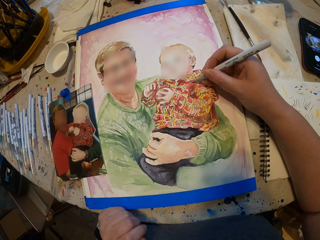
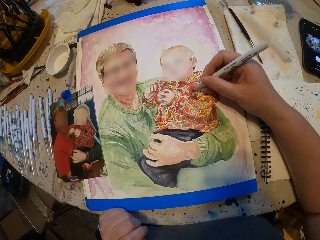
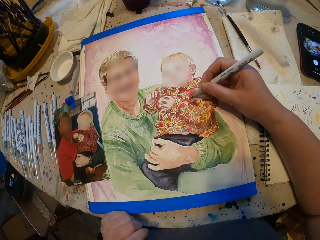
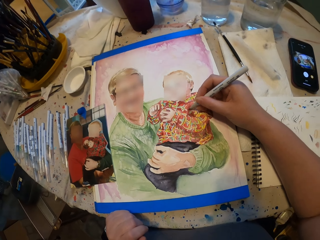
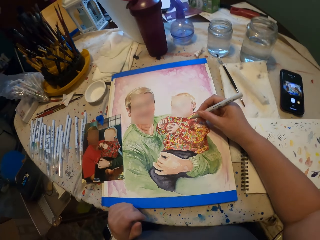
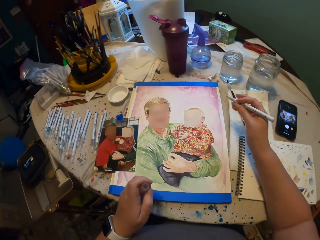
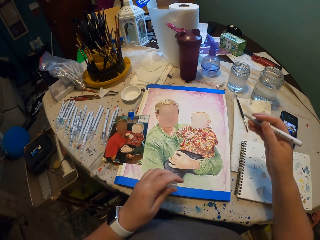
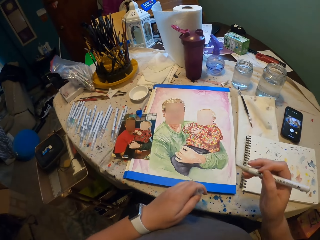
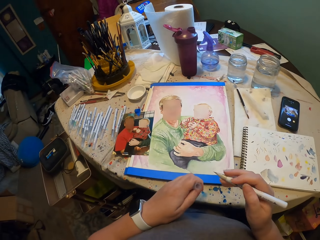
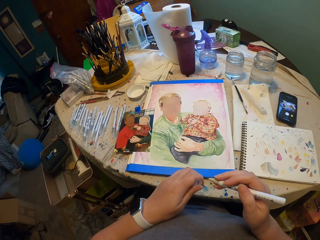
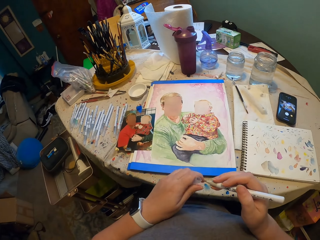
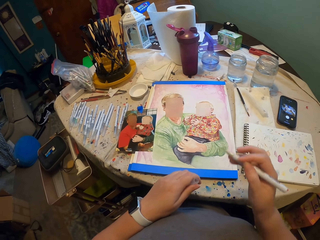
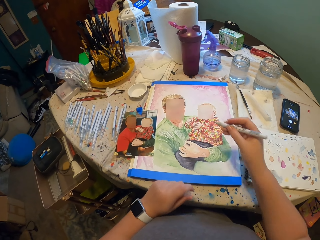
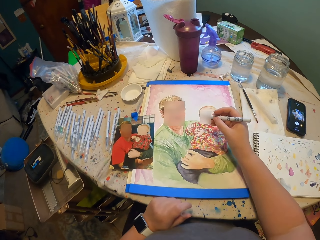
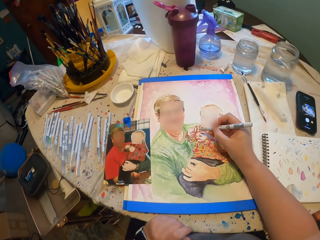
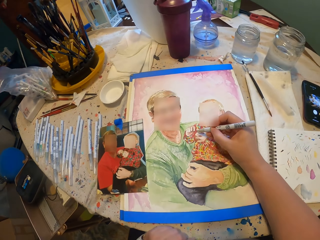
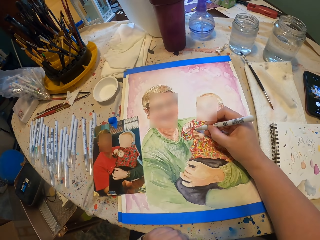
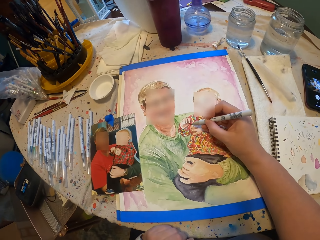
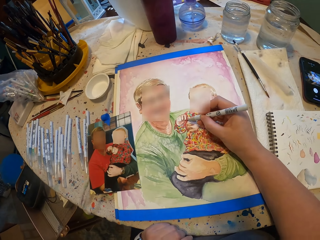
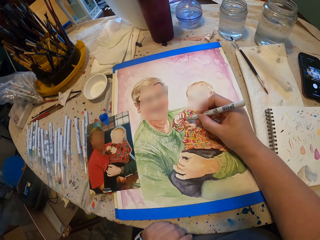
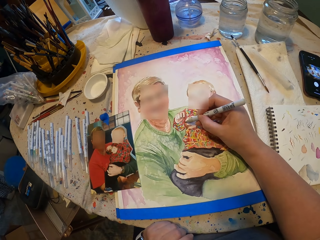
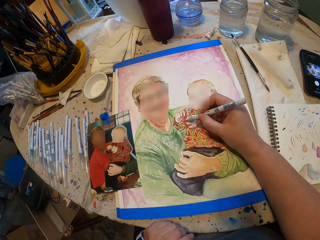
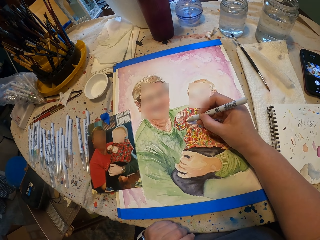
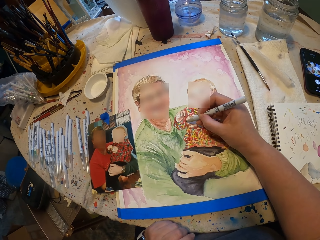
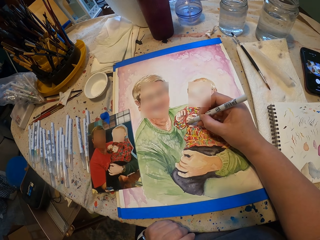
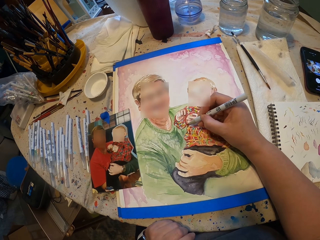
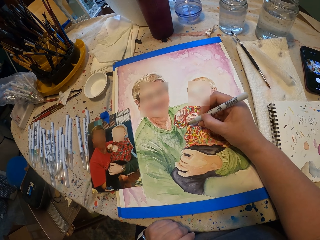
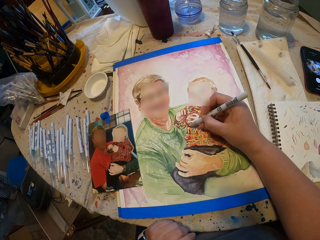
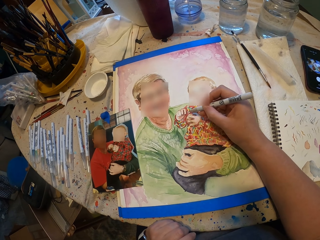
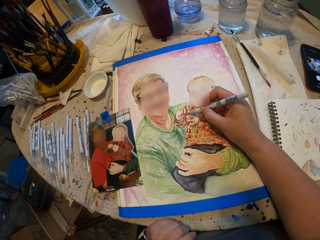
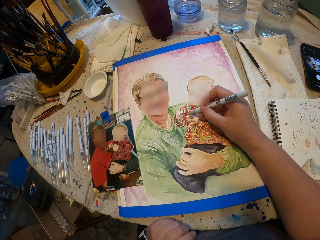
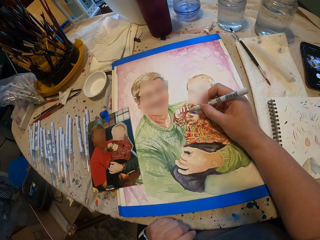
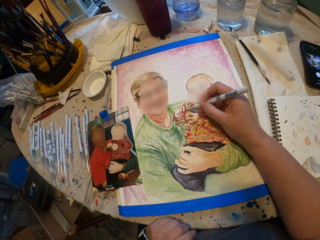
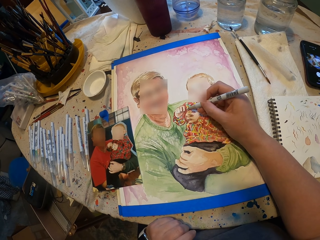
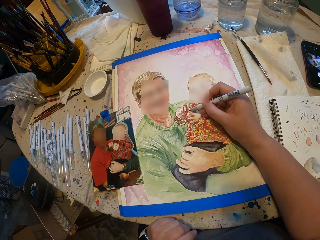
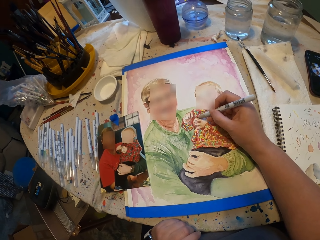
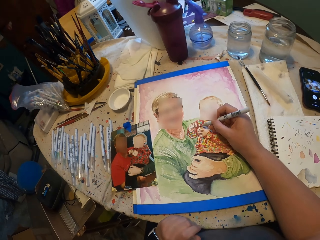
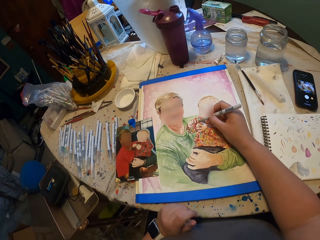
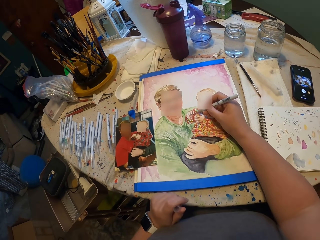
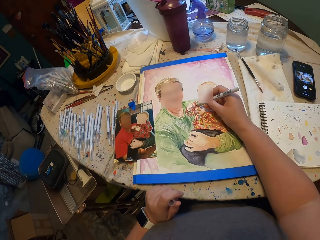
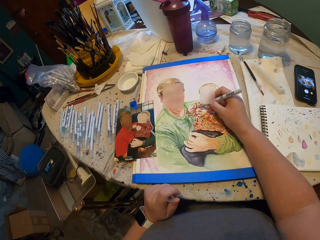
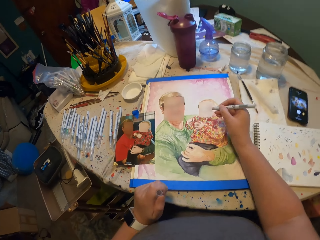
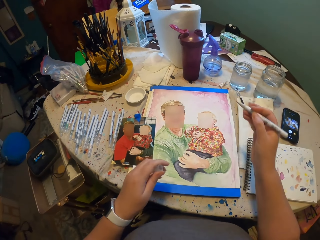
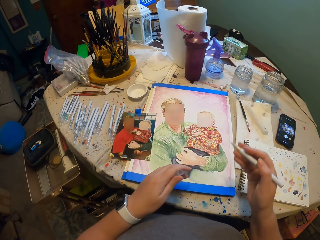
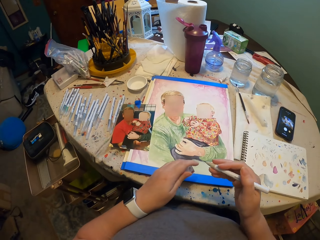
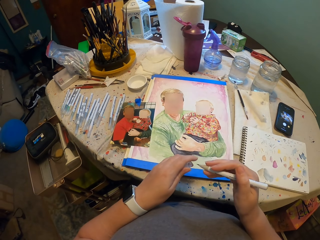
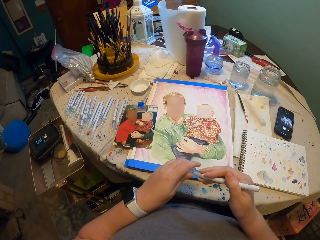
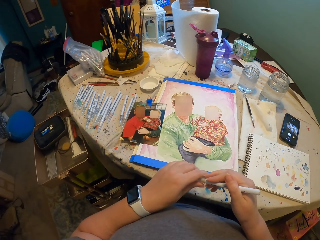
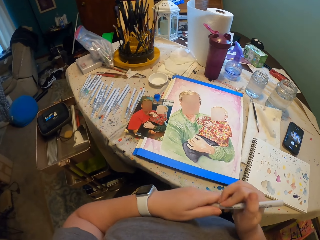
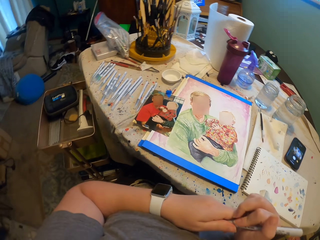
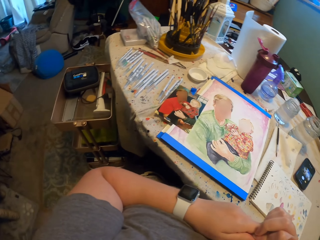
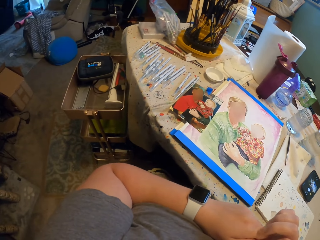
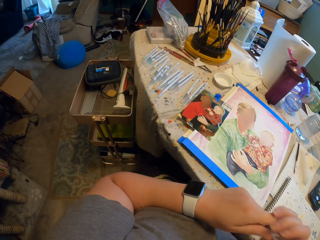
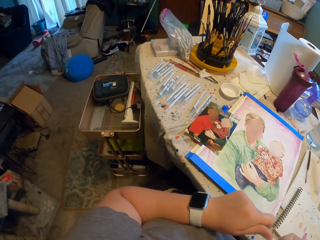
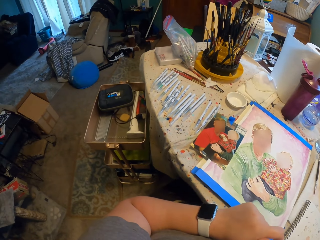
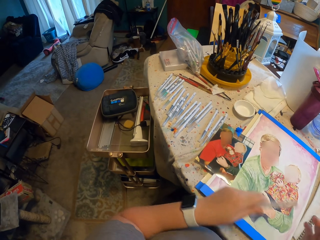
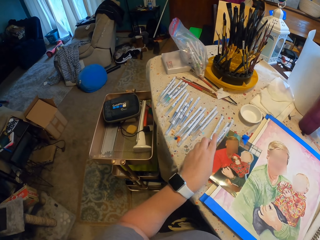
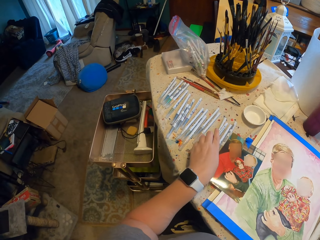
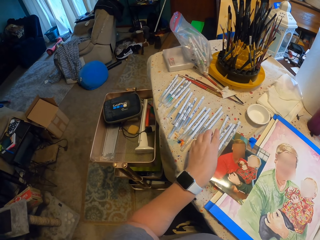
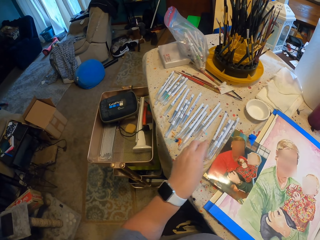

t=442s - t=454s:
The camera wearer moves the pens. They paint the picture. They close the art pen.

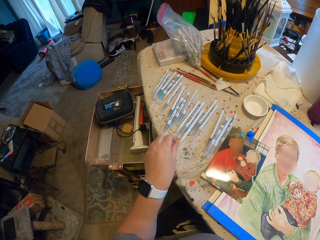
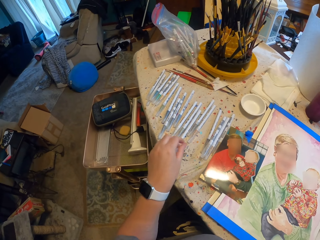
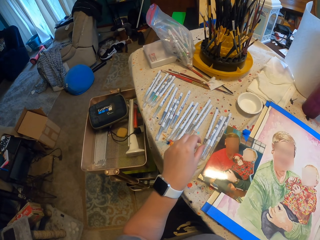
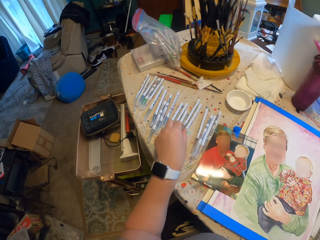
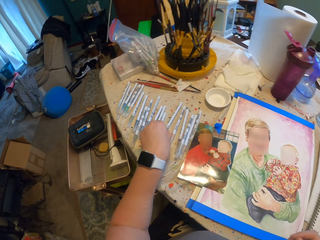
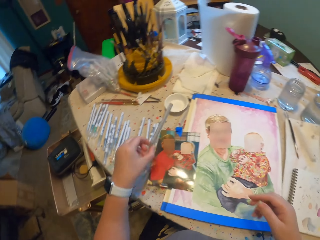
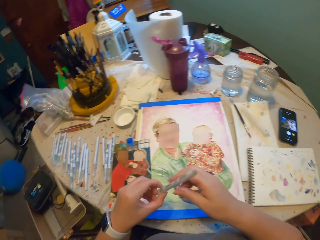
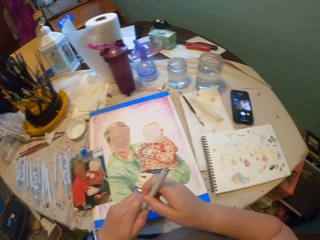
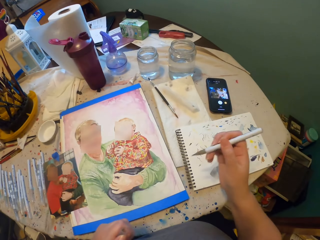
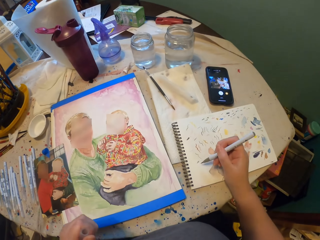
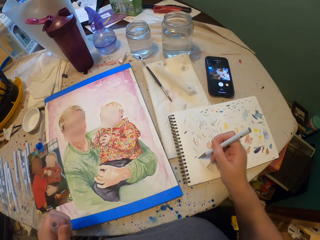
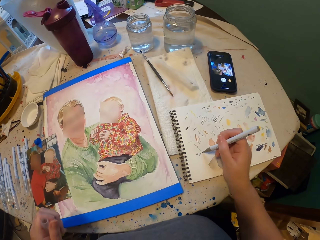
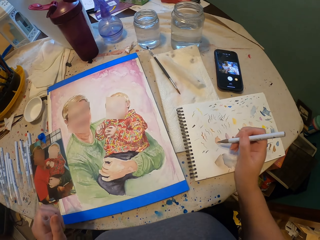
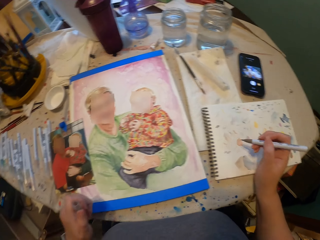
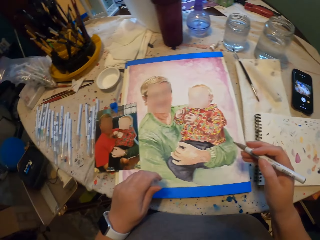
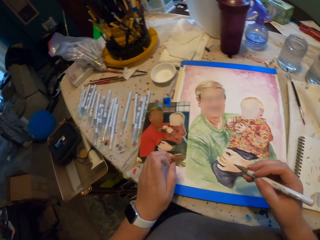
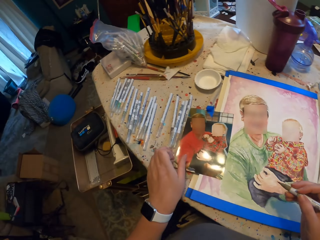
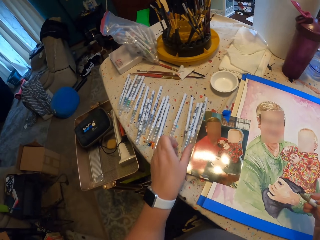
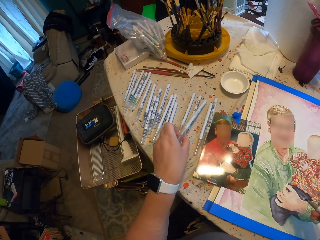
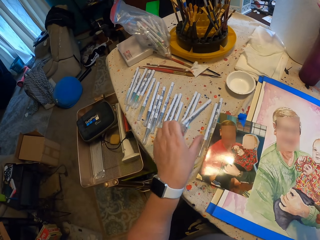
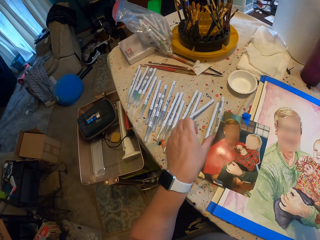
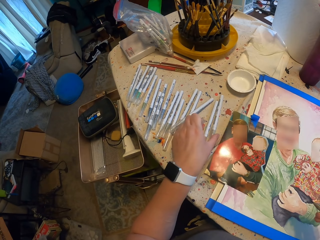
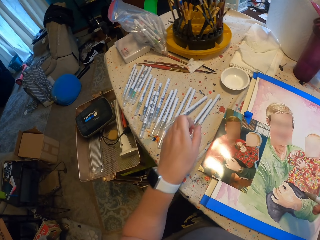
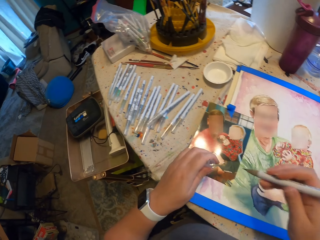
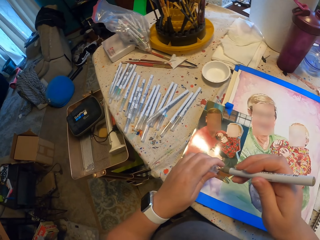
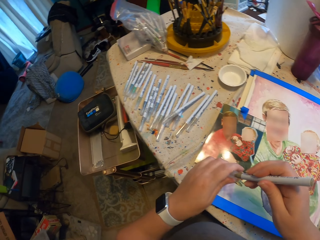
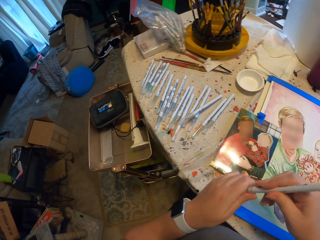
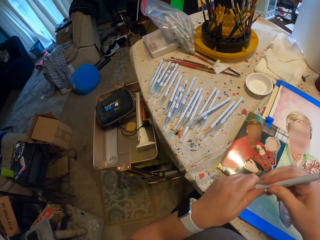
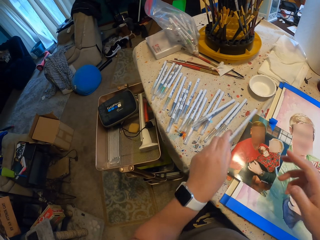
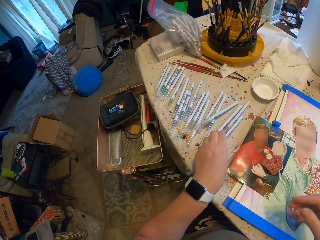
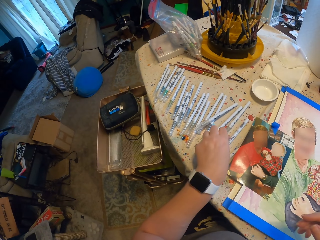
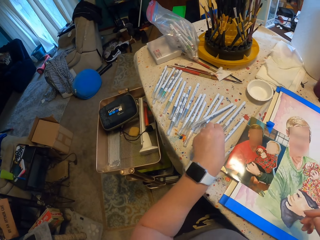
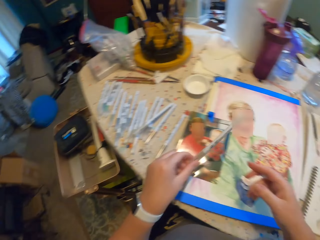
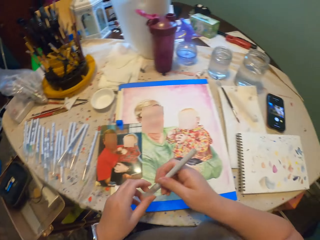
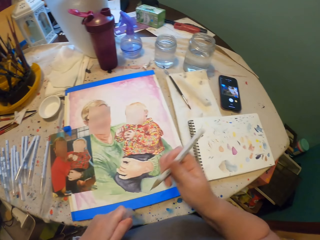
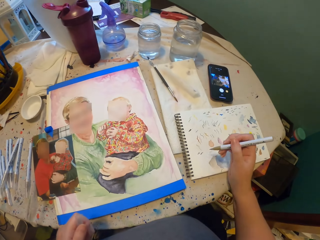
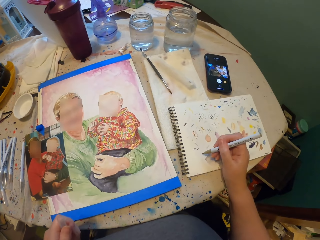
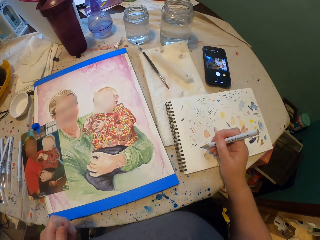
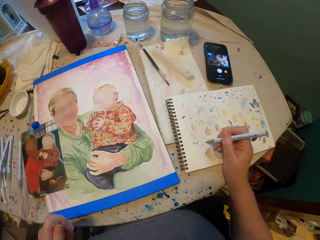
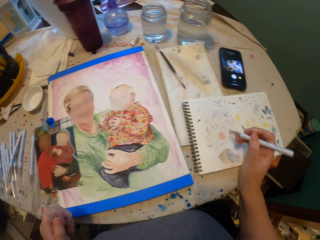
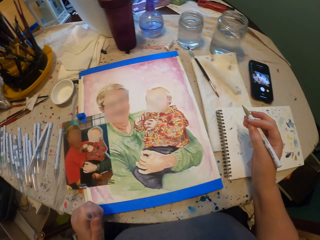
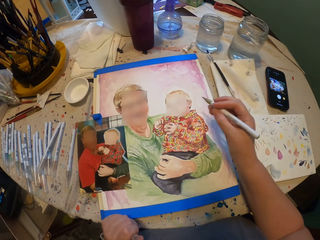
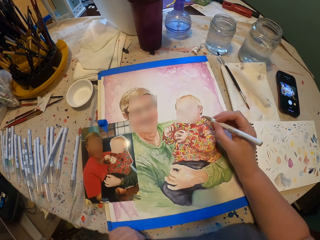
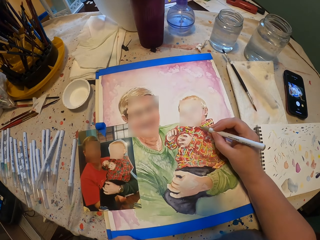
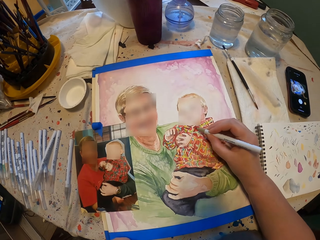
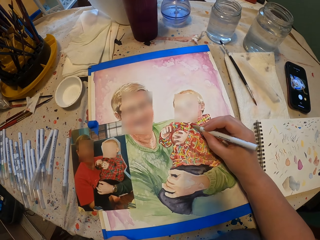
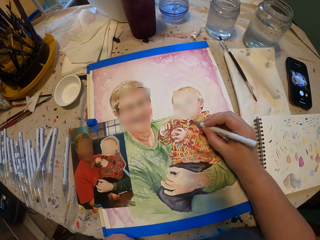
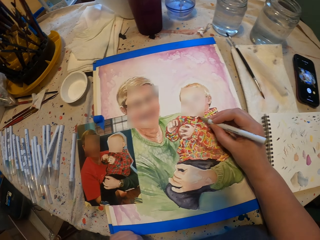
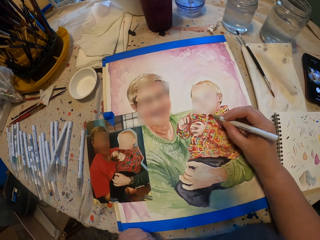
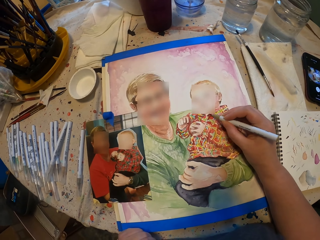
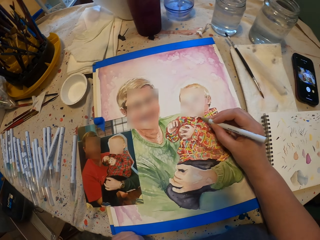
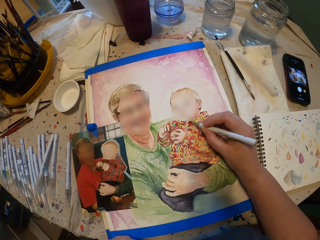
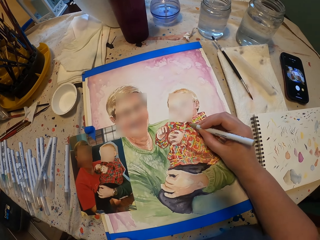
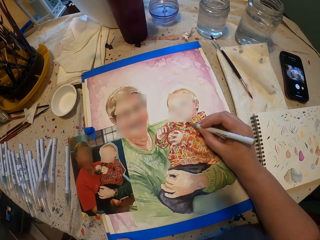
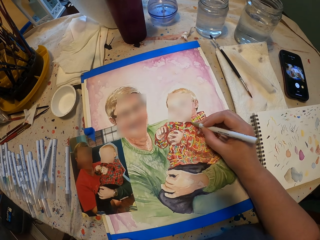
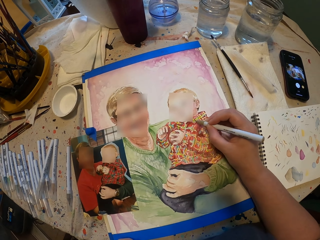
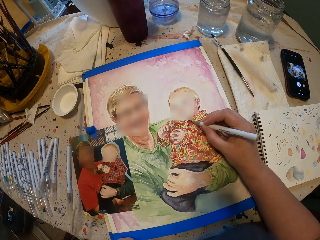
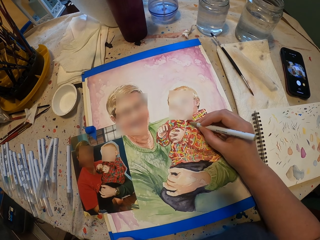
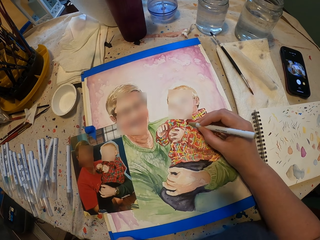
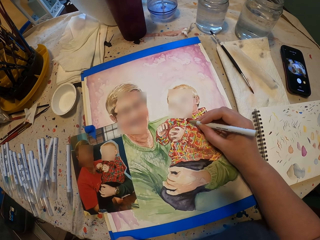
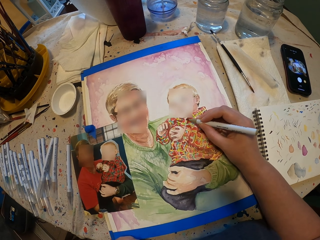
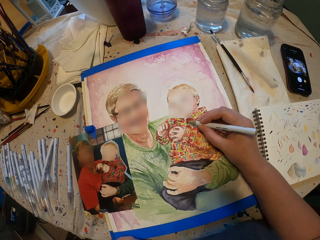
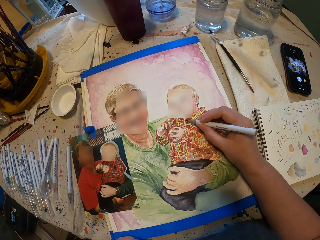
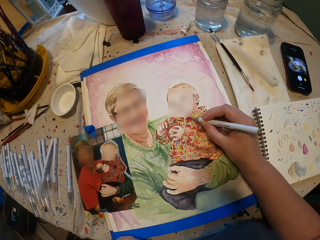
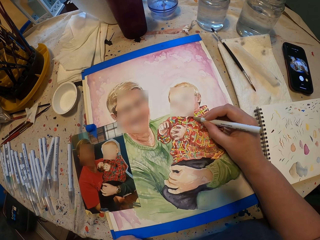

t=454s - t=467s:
The camera wearer puts the art pen down. They take another art pen. They open the pen. They move the pen on the paper. They test the art pen. They move the pens aside. They close the art pen. They put the pen down. They take another art pen. They open the pen. They move the pen on the paper. They test the art pen. They paint the picture.
